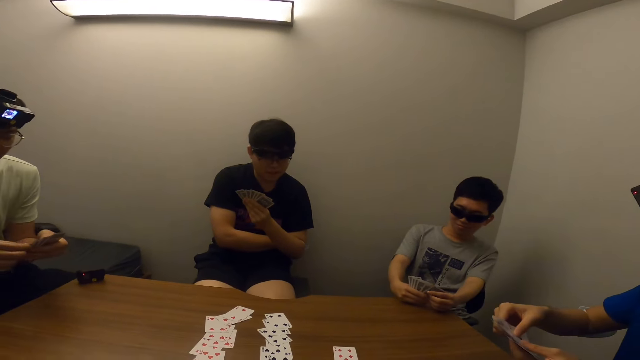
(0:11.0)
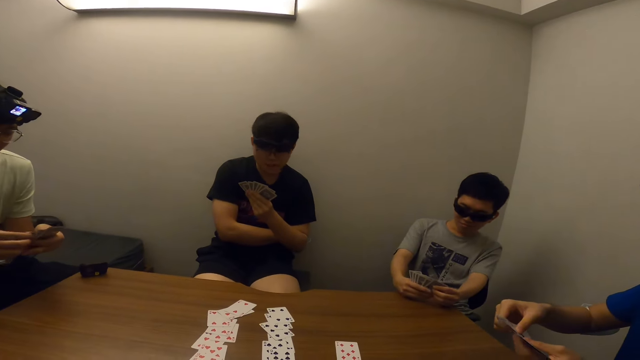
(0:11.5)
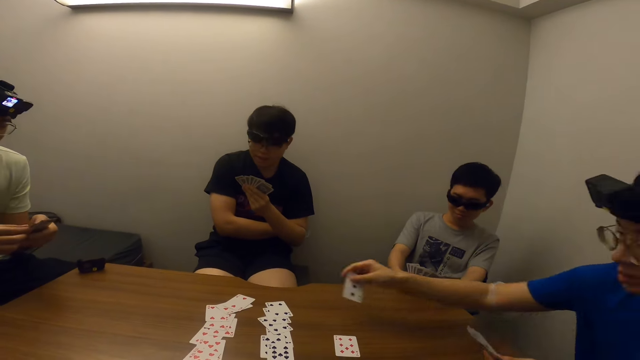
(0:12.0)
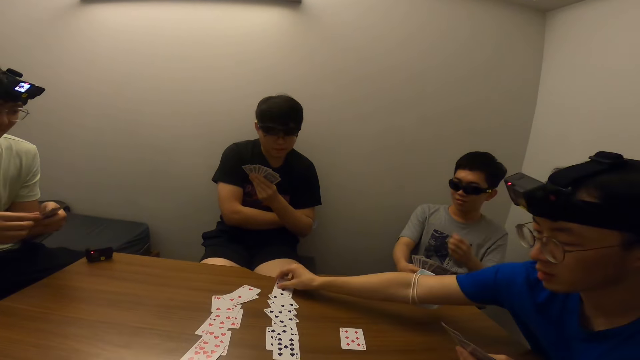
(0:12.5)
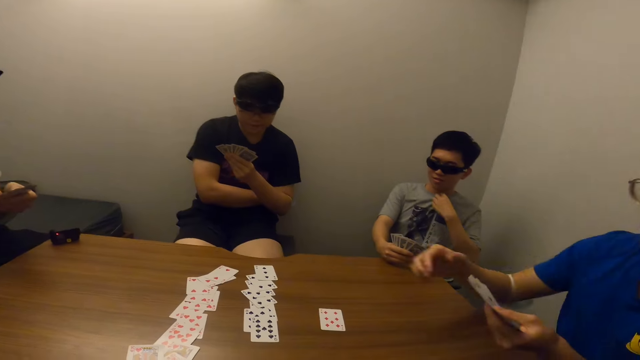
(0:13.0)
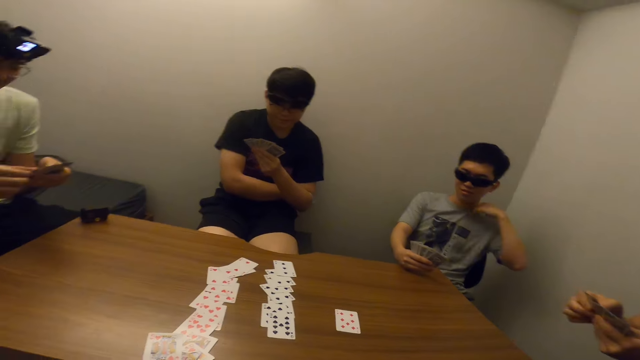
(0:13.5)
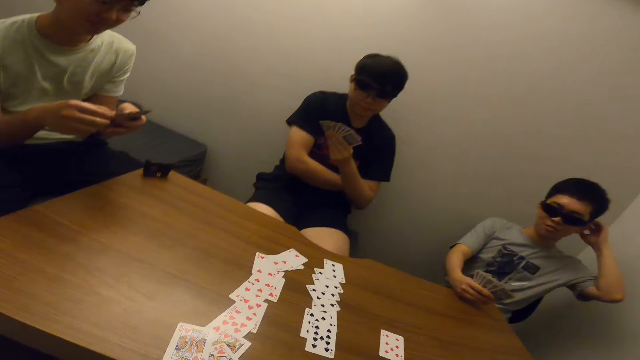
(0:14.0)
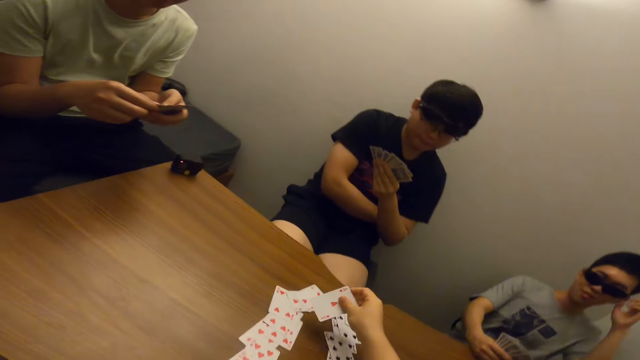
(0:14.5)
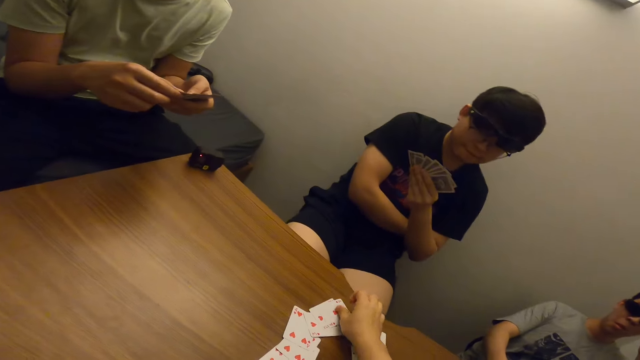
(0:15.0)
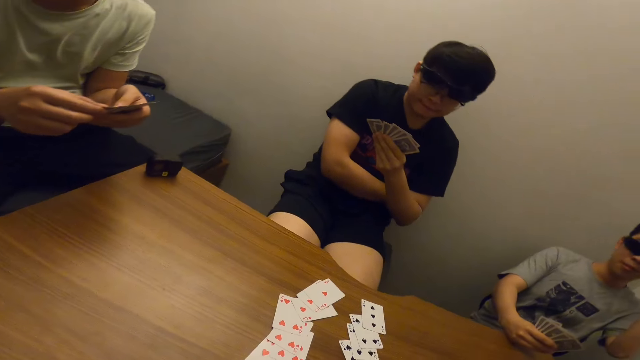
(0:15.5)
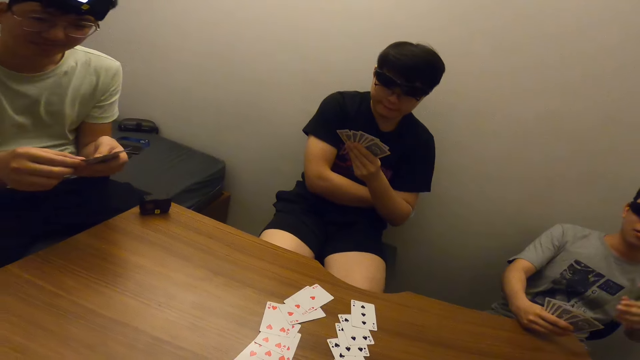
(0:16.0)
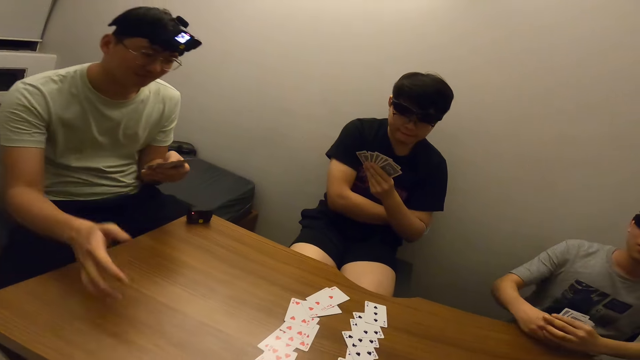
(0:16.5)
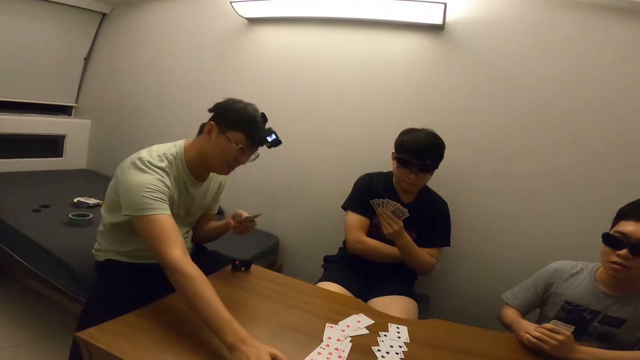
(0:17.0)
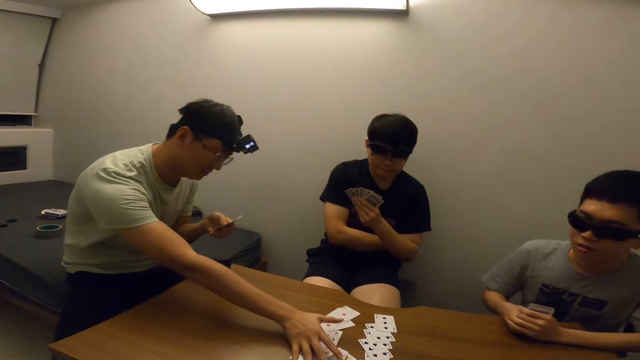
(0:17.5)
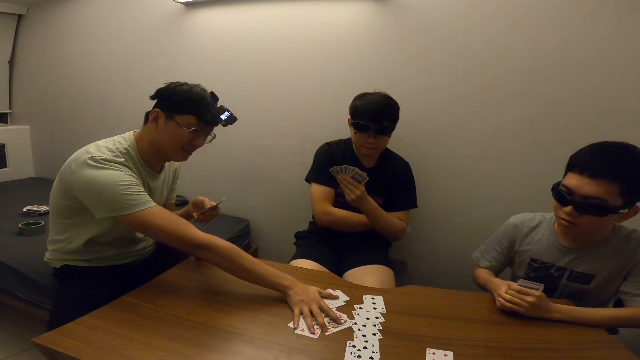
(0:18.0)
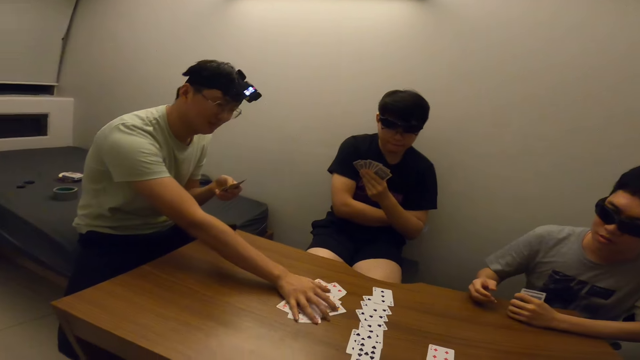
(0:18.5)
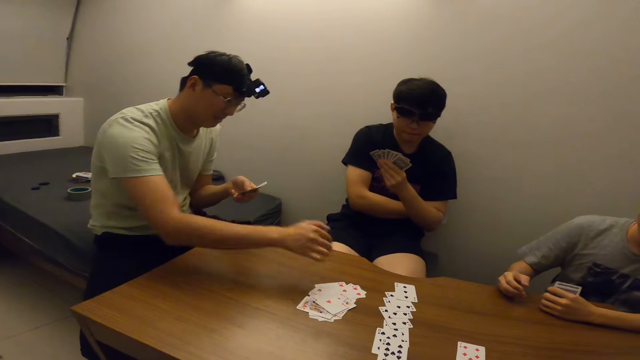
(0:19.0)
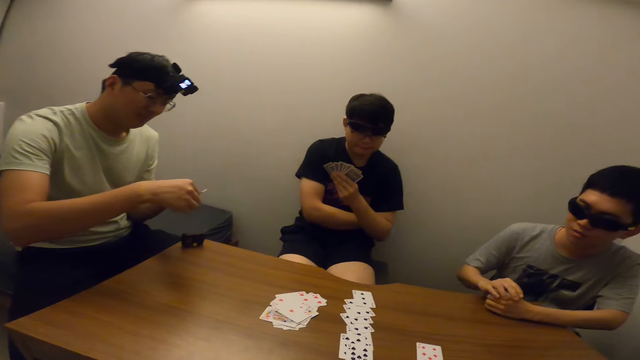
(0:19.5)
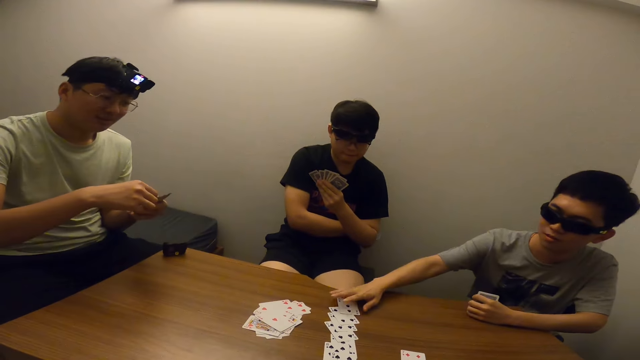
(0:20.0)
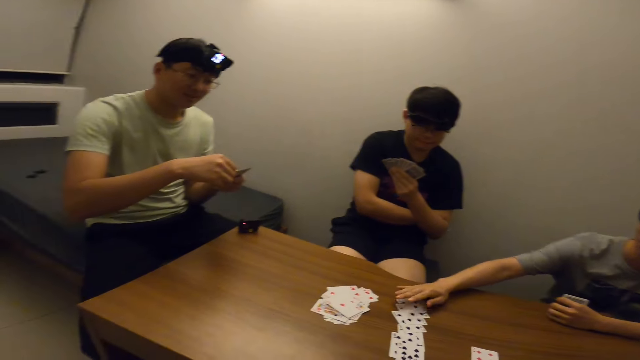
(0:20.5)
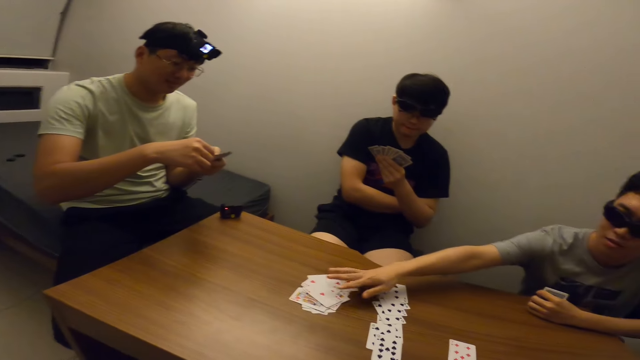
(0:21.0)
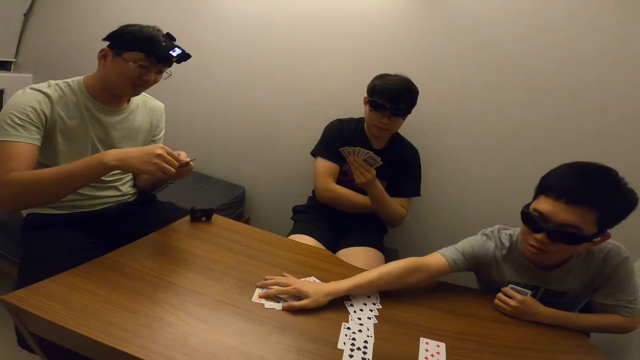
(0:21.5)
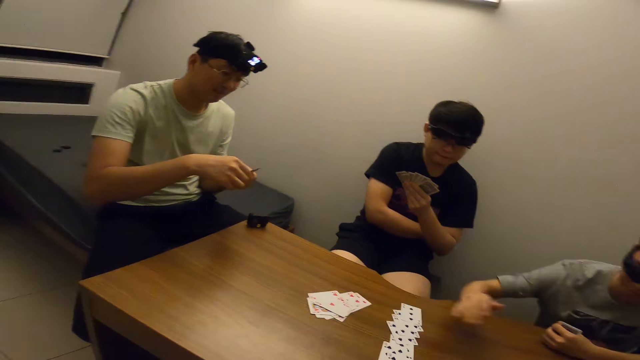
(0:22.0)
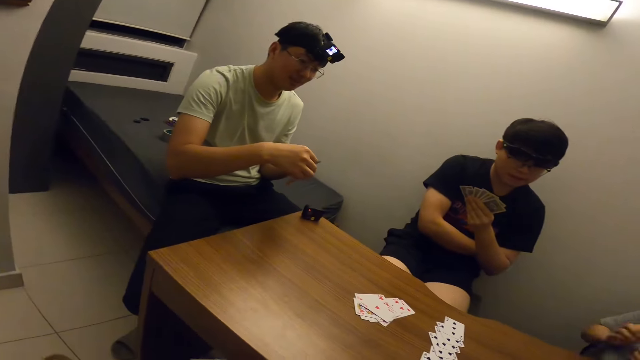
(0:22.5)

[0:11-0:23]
A man places the card in his right hand on the table. Another man adjusts his shirt with his left hand and touches his hair with his left hand. The camera wearer places the card in his right hand on the table. A third man moves the cards on the table with his right hand and collects the cards together. The second man touches the cards on the table with his right hand.

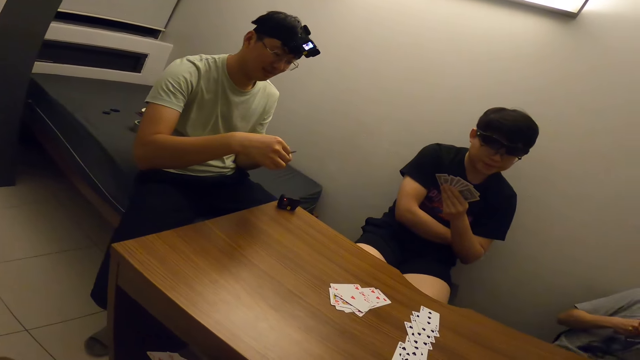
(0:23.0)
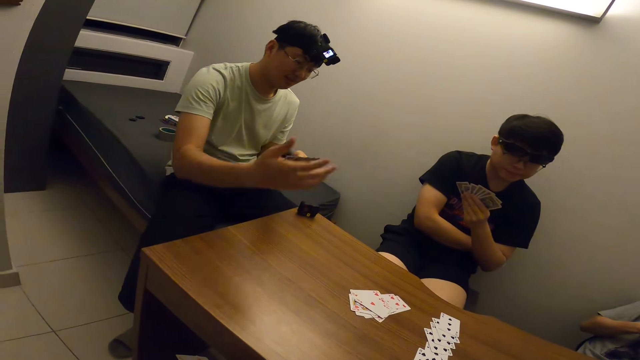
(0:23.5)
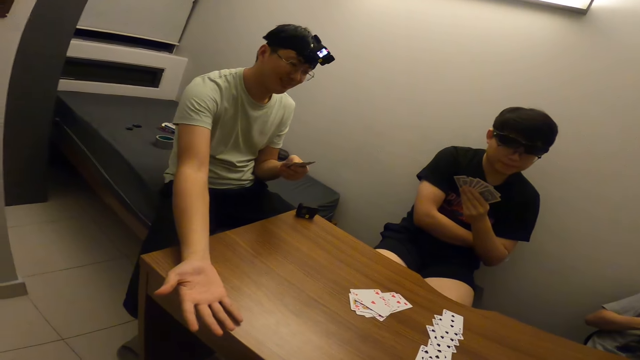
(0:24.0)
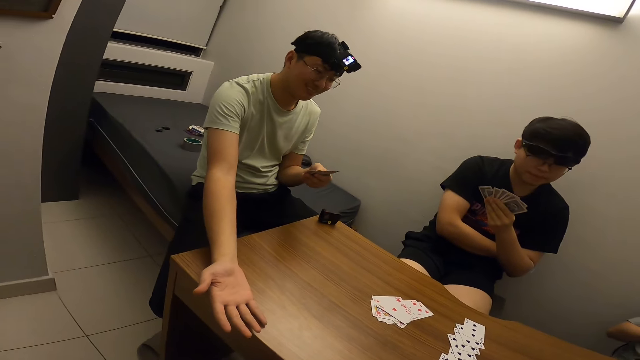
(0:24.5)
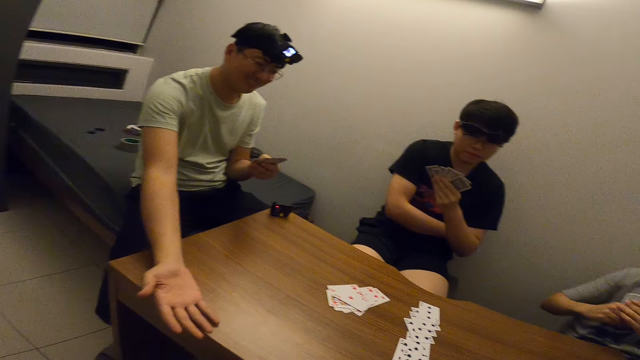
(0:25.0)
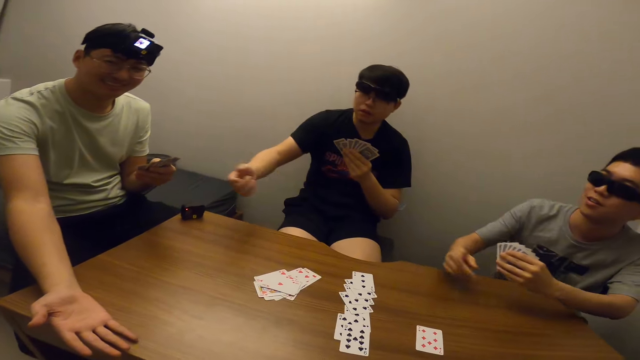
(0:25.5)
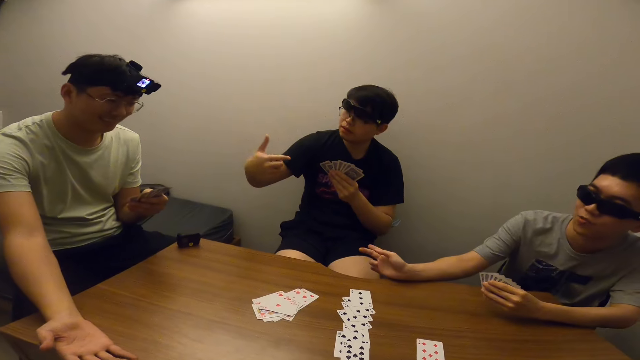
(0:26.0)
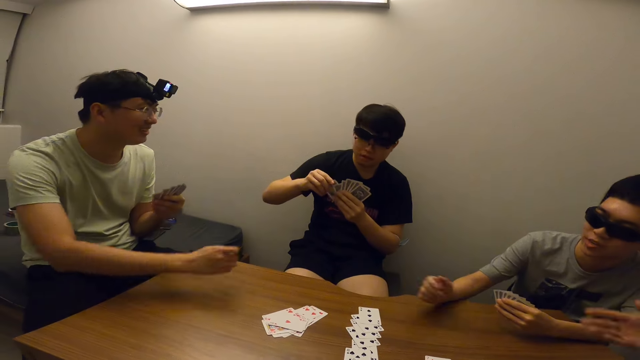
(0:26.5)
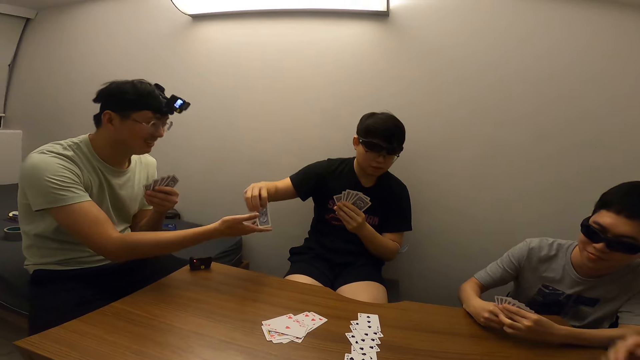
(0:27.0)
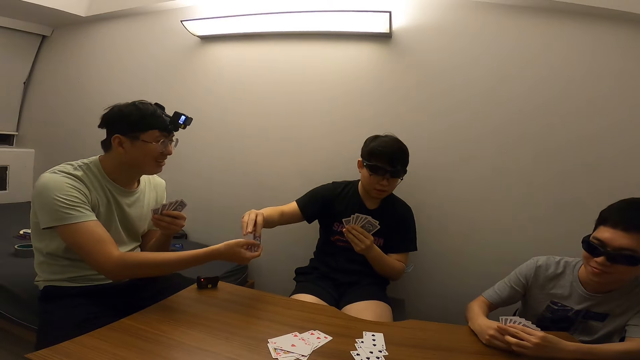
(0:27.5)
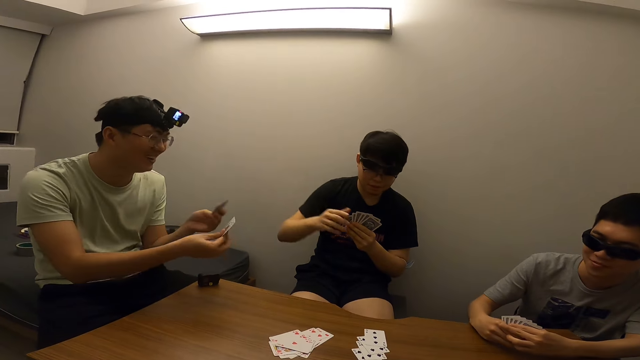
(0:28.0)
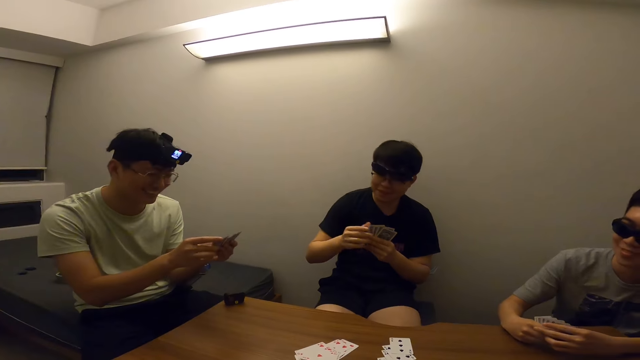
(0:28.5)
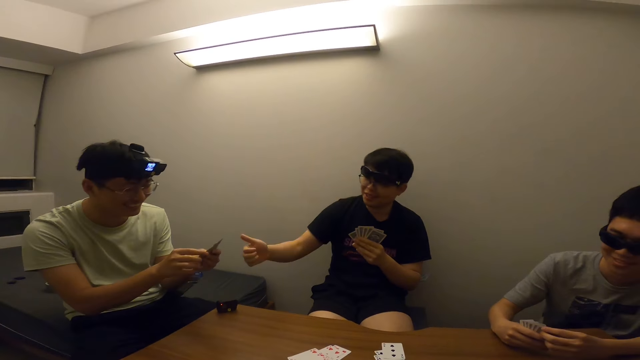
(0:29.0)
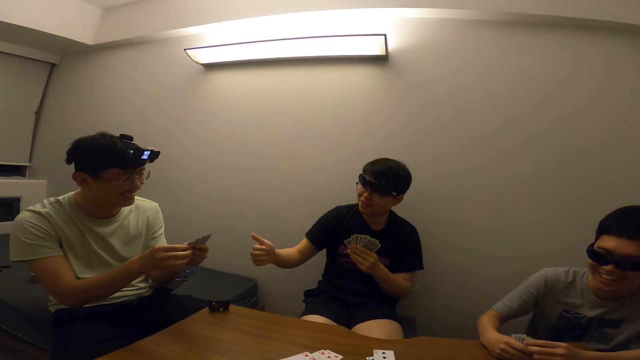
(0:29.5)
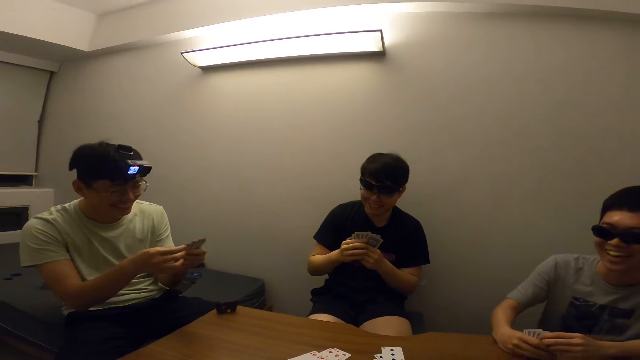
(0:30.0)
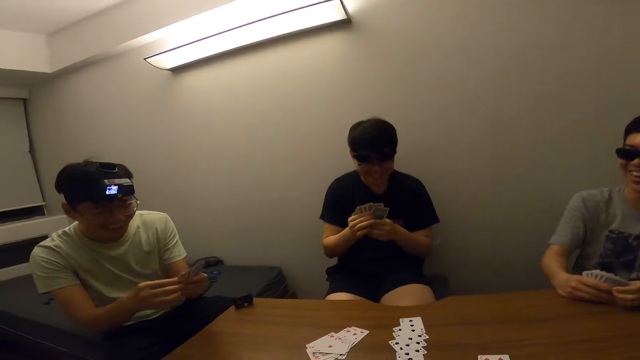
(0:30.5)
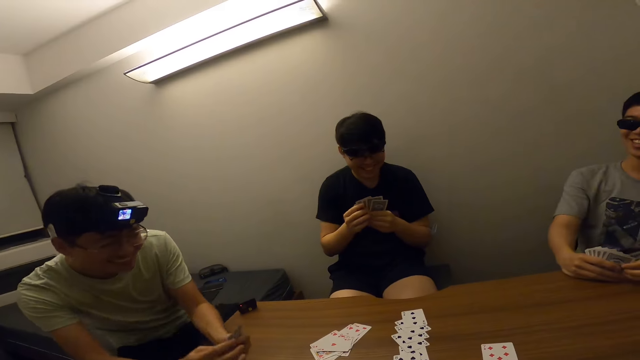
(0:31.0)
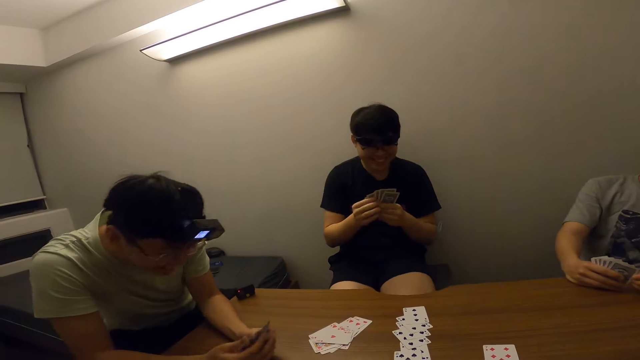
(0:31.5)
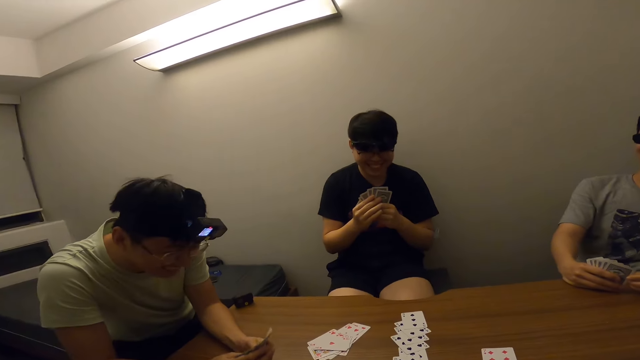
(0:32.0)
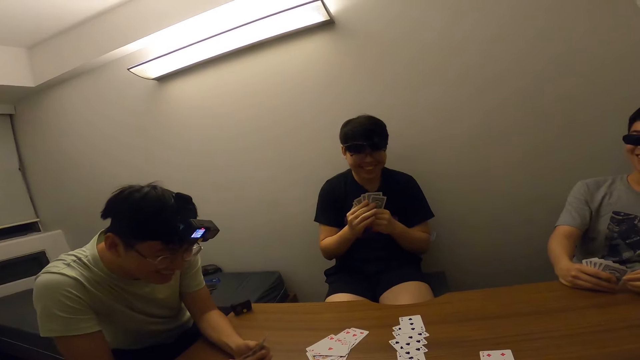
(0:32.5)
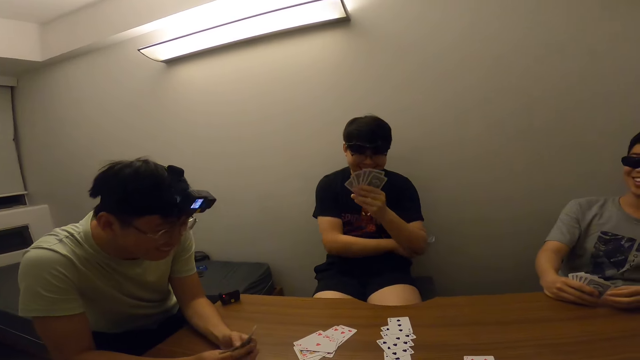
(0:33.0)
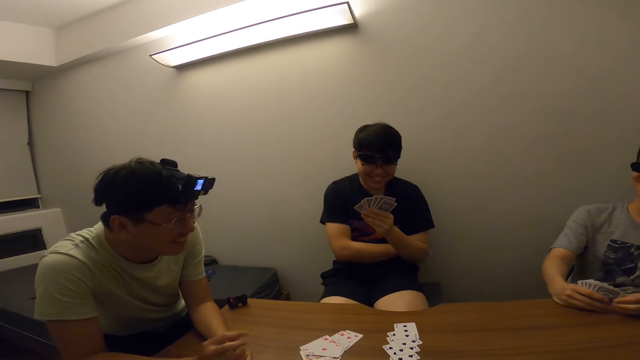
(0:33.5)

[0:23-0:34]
A man places his right hand on the table. Another man interacts with the first man. A third man interacts with the first man. The third man passes the card in his right hand to the first man. The first man rests both hands on the table.
